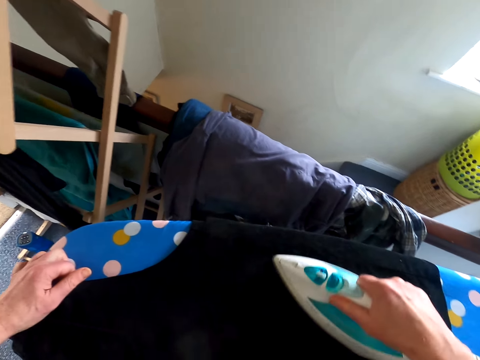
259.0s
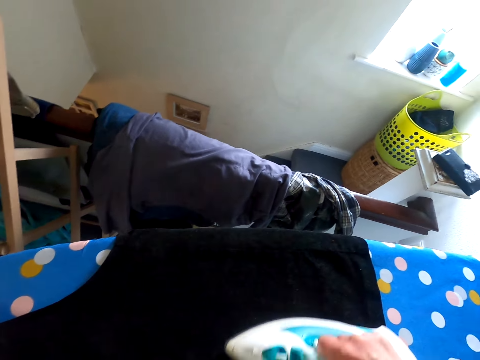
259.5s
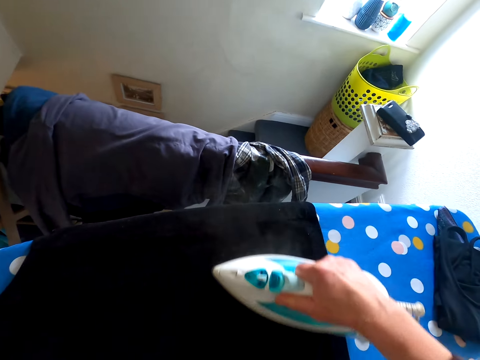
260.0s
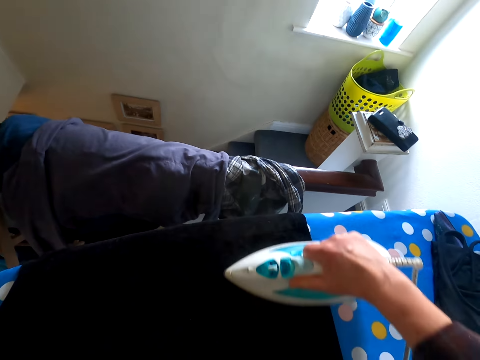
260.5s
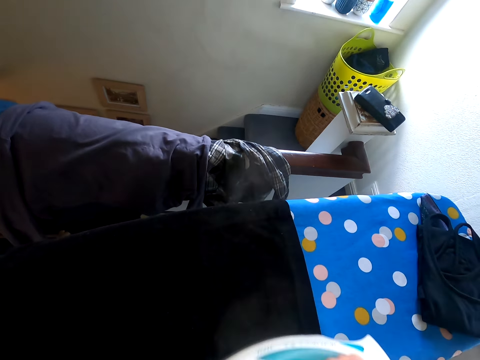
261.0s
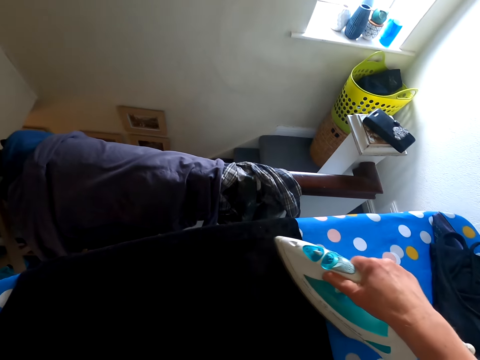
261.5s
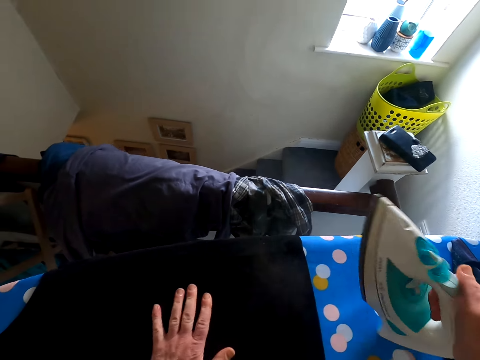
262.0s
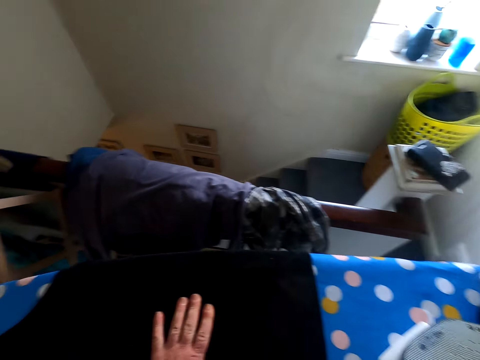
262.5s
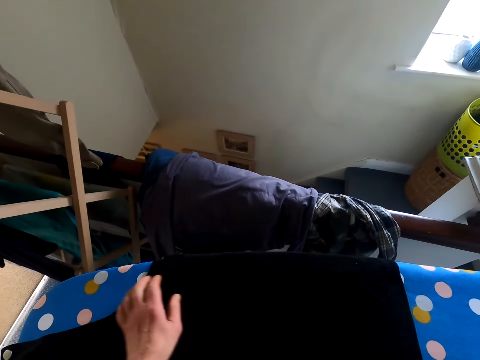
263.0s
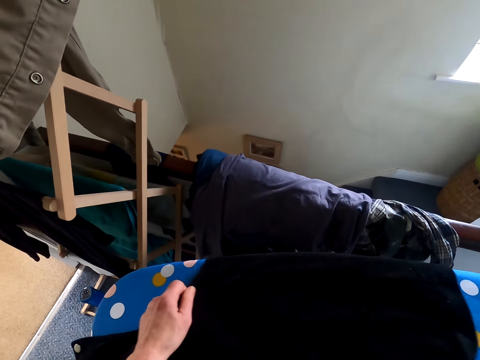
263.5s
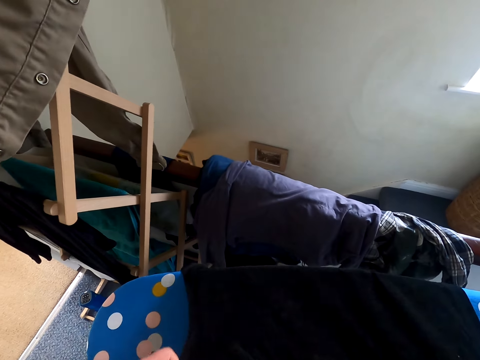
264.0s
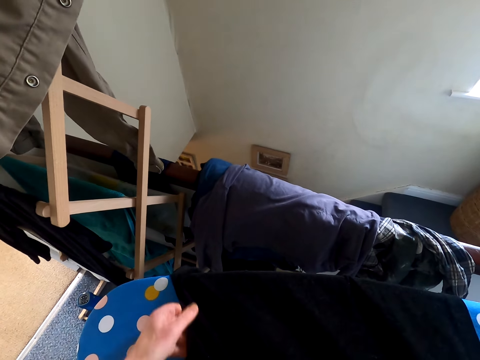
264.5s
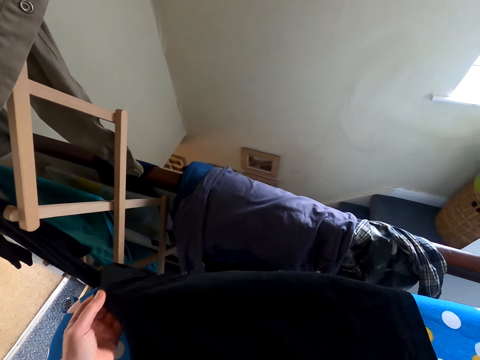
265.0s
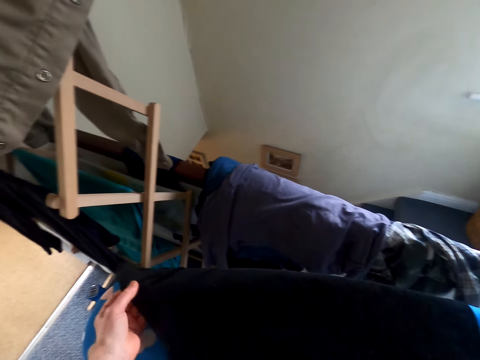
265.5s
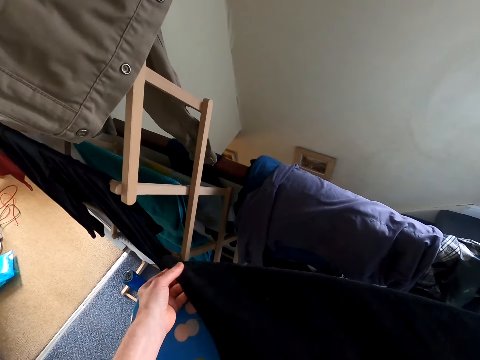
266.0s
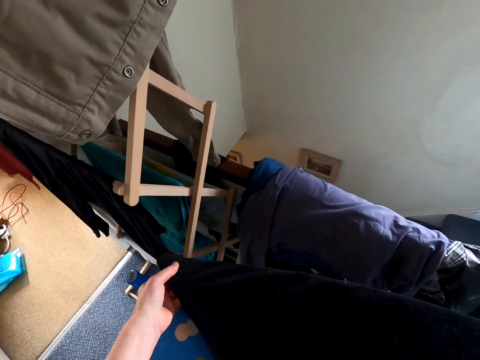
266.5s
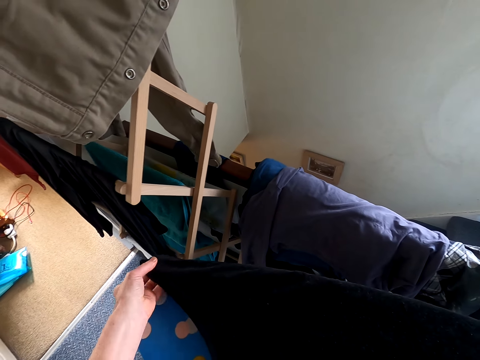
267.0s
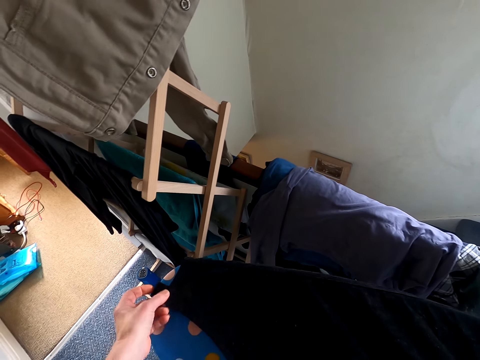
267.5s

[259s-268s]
The camera wearer puts the iron down. They turn a cloth on the iron table. They touch the top.

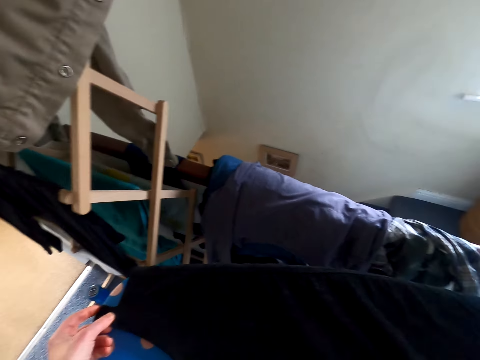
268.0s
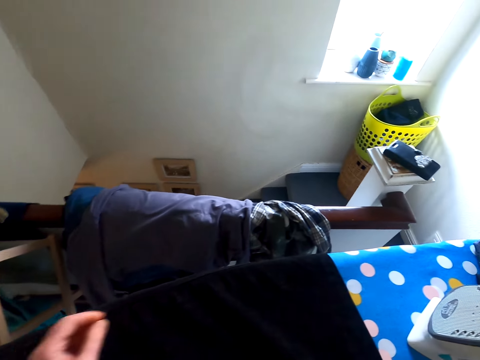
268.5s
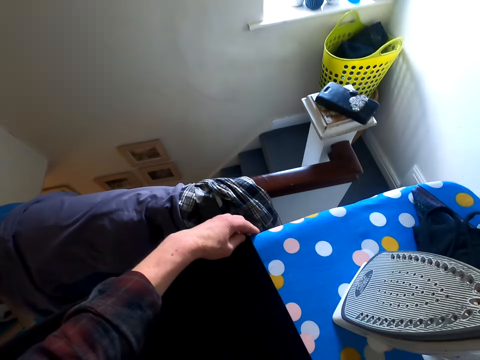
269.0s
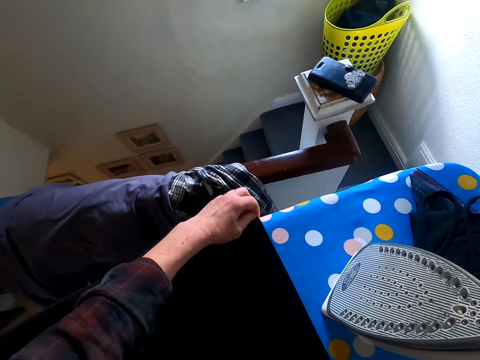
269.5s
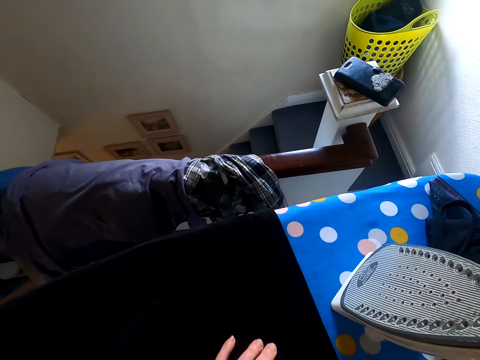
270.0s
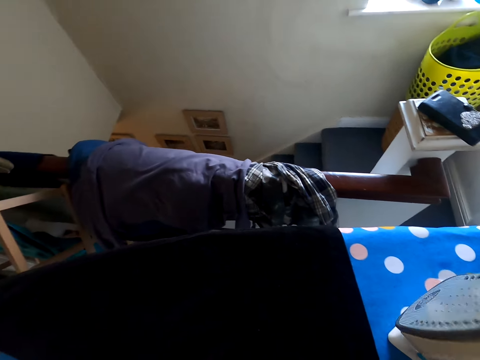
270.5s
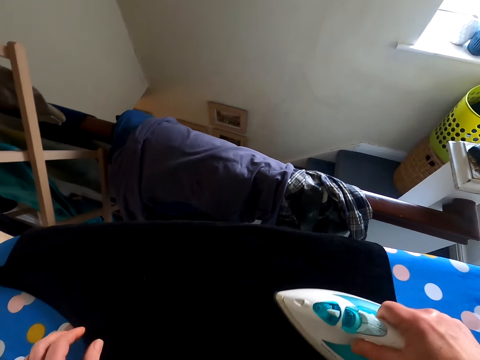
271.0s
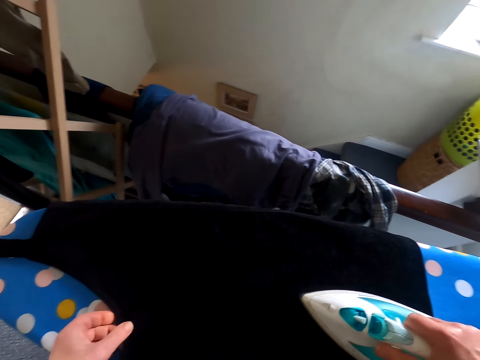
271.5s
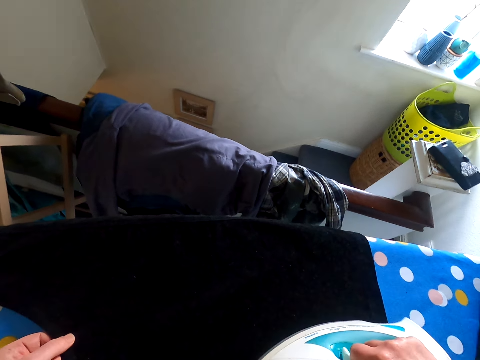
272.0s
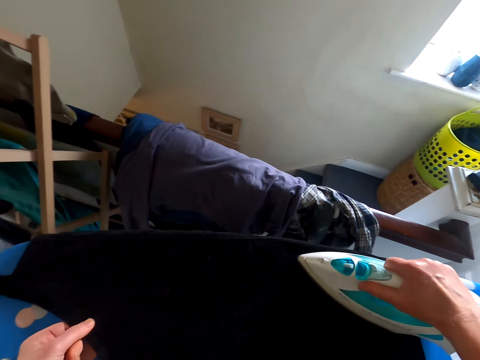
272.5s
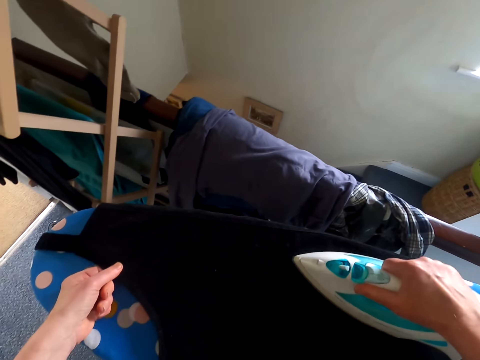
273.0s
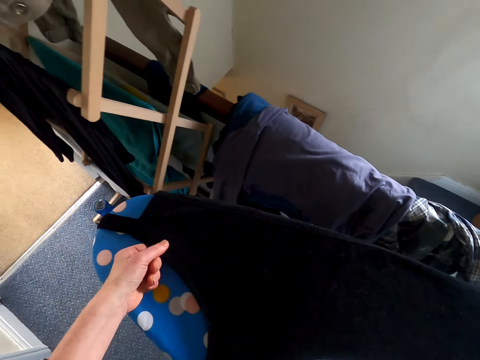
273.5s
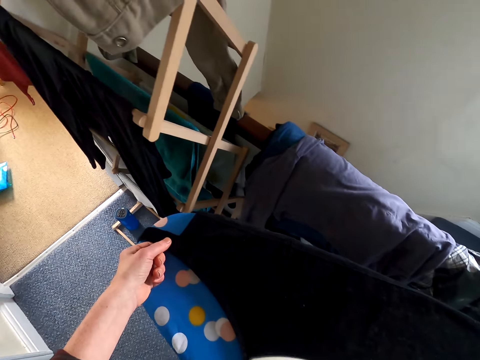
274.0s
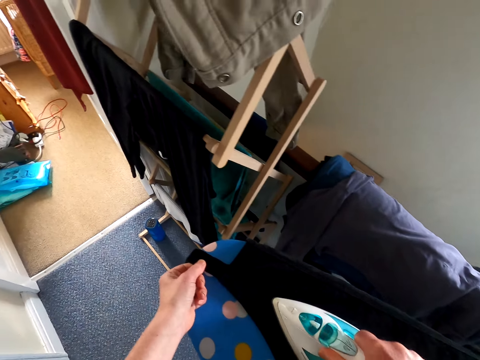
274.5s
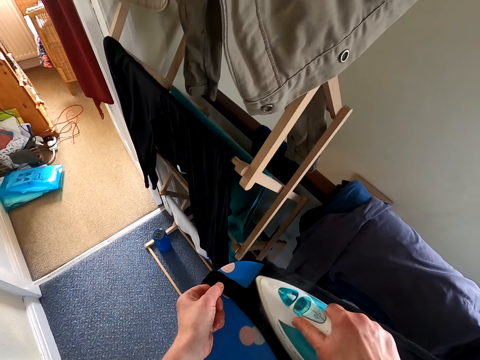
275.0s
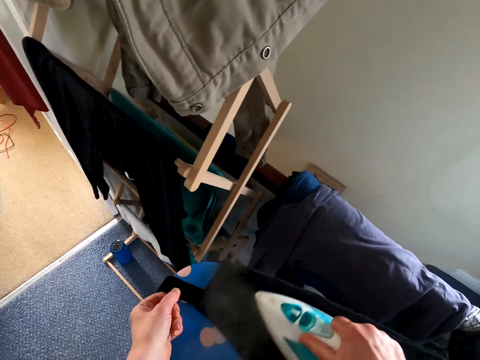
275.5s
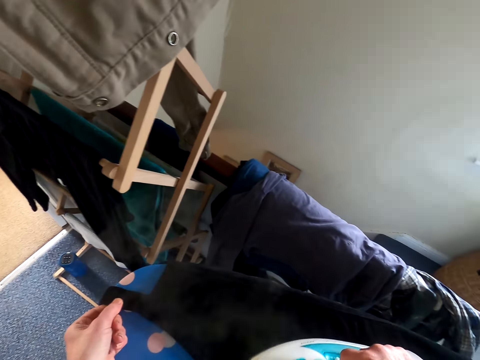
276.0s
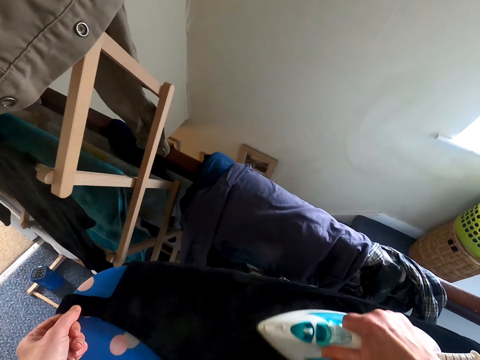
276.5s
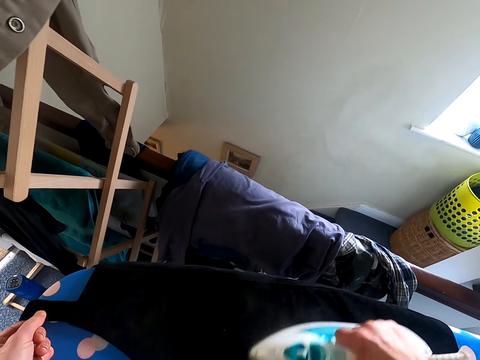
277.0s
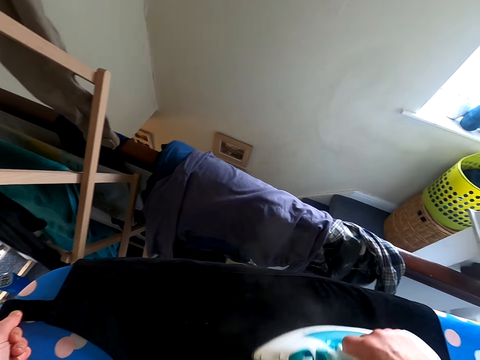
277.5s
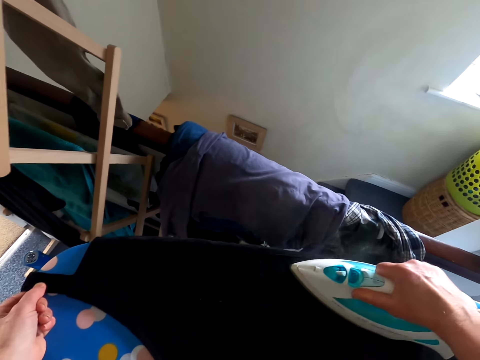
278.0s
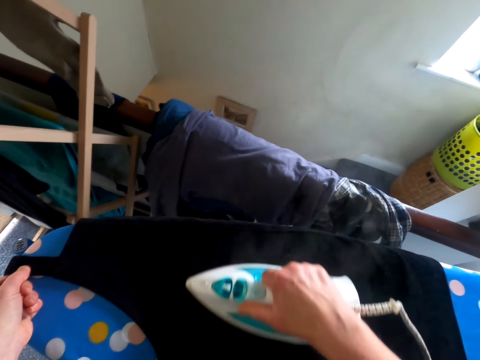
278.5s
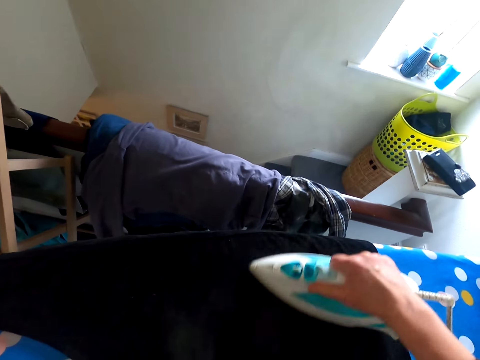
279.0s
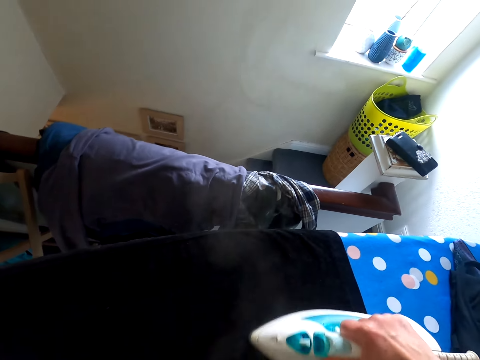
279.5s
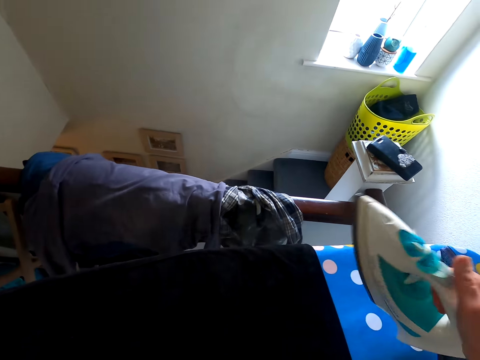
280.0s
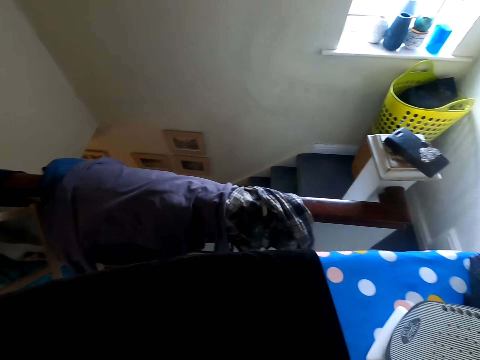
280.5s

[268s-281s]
The camera wearer irons a cloth. They put the iron down. They turn the cloth on the iron table.

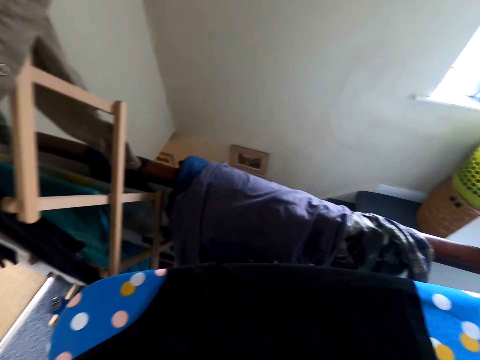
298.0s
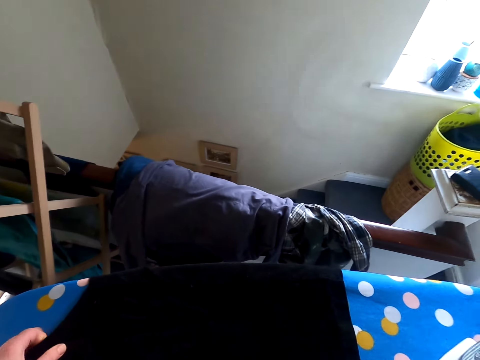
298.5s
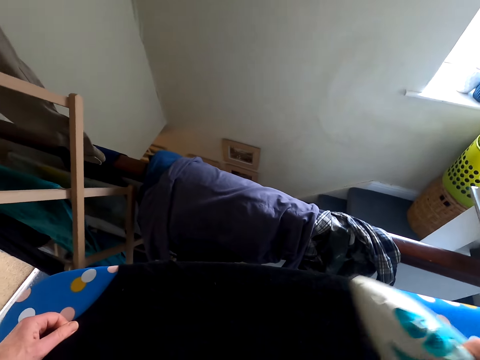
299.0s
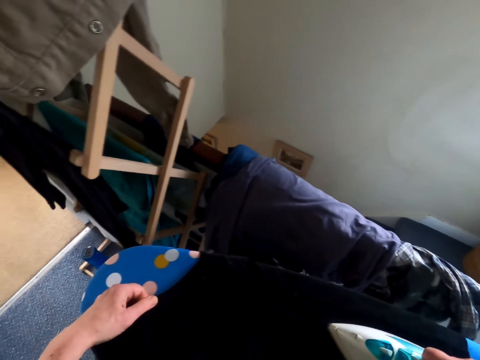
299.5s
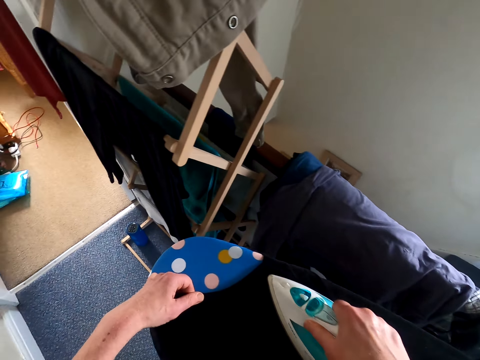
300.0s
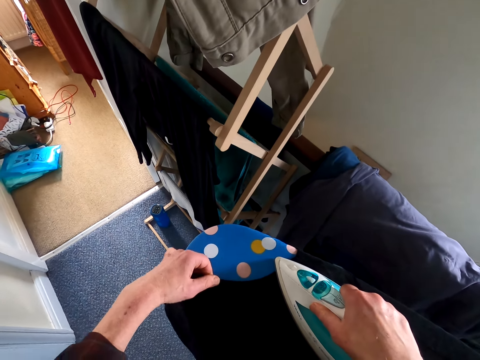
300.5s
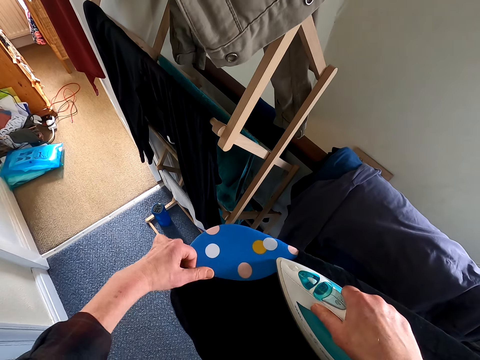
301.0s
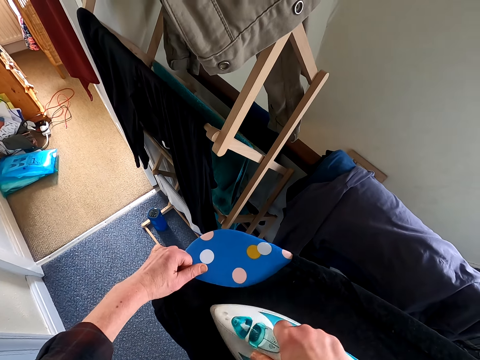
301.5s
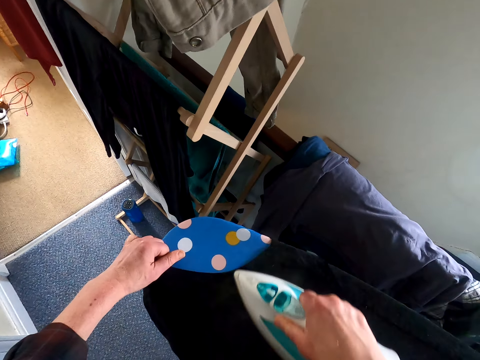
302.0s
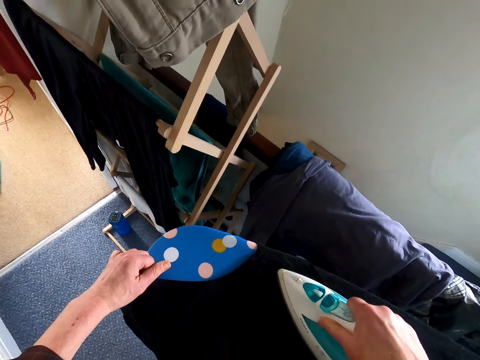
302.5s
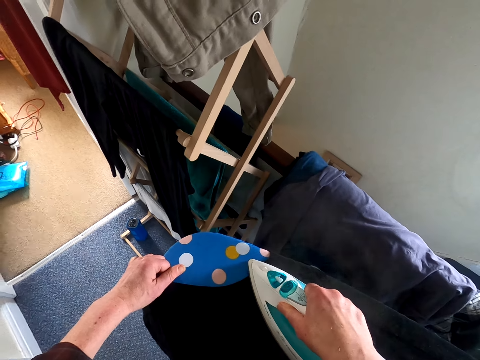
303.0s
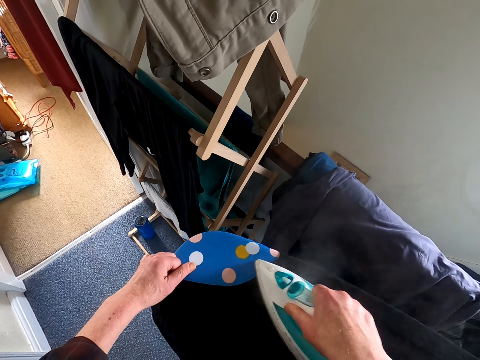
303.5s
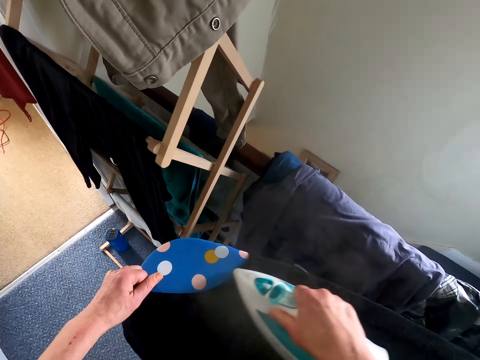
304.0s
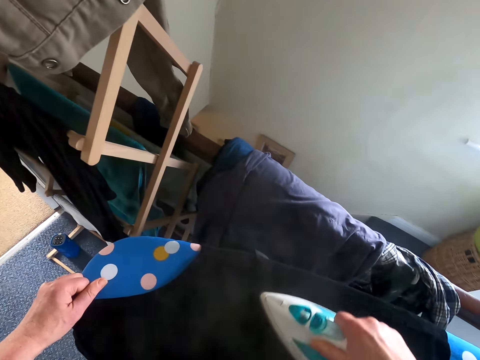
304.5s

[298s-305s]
The camera wearer irons the top.
